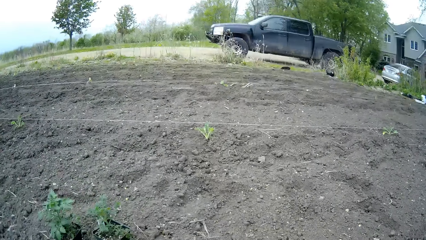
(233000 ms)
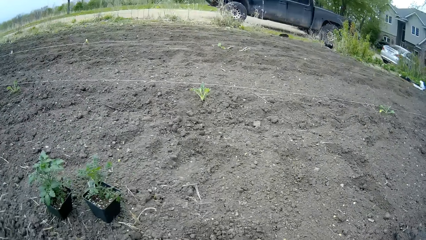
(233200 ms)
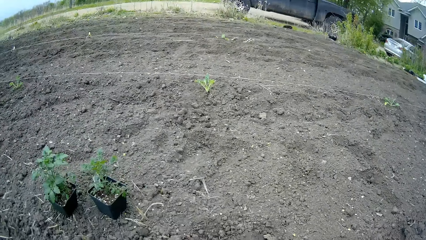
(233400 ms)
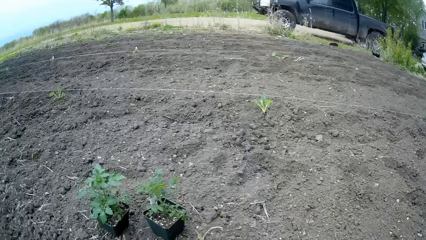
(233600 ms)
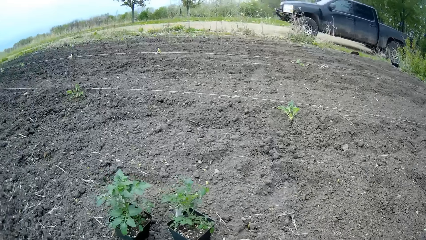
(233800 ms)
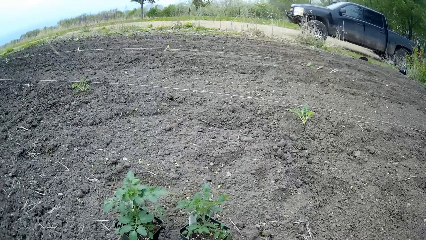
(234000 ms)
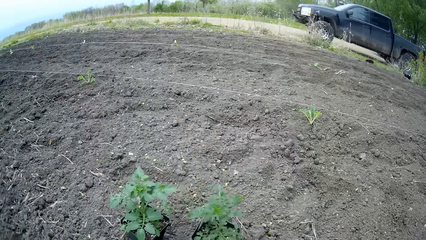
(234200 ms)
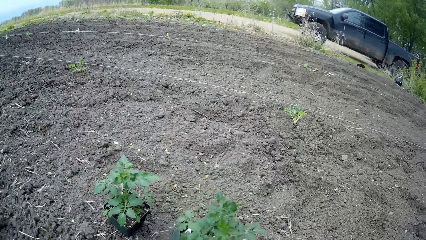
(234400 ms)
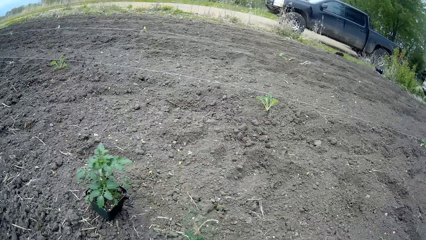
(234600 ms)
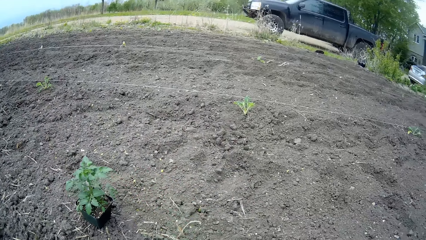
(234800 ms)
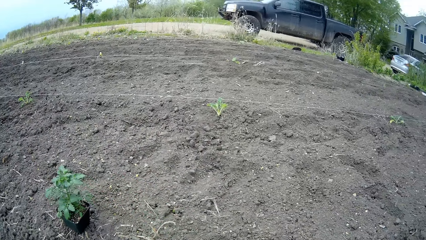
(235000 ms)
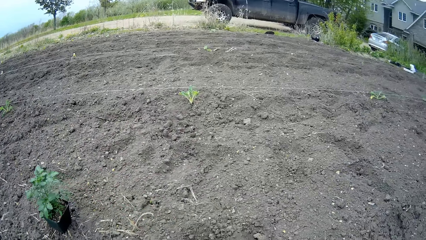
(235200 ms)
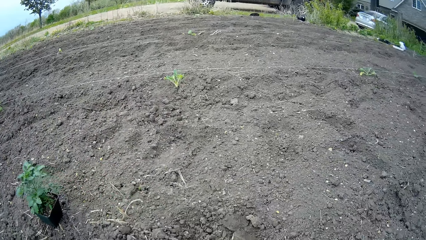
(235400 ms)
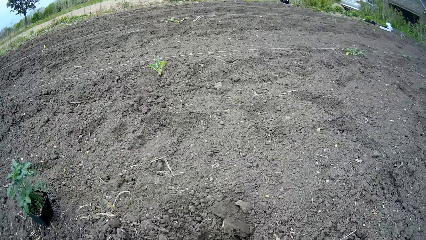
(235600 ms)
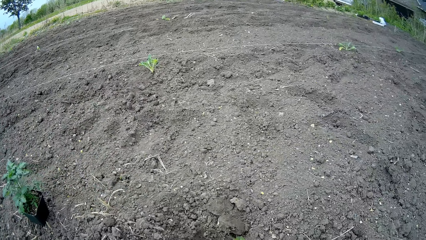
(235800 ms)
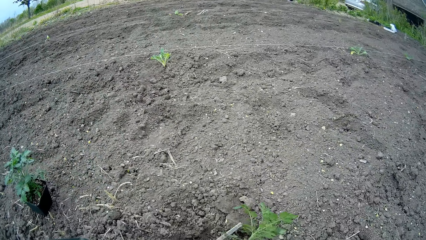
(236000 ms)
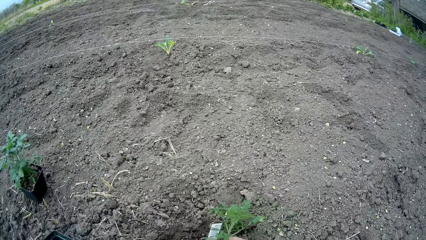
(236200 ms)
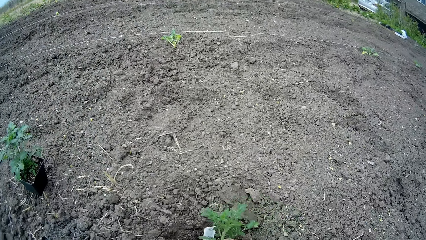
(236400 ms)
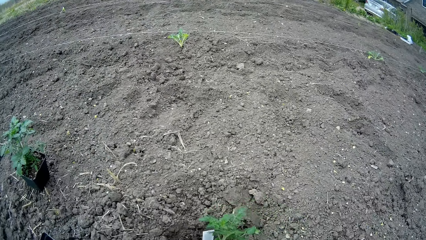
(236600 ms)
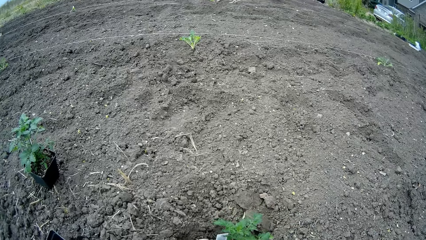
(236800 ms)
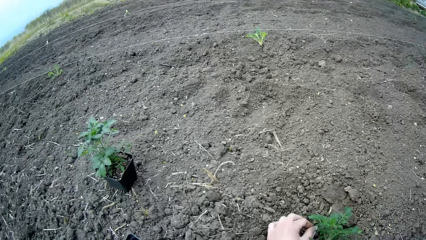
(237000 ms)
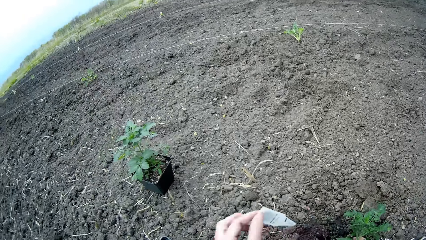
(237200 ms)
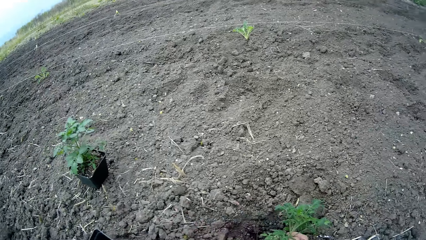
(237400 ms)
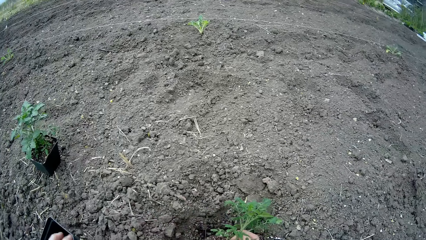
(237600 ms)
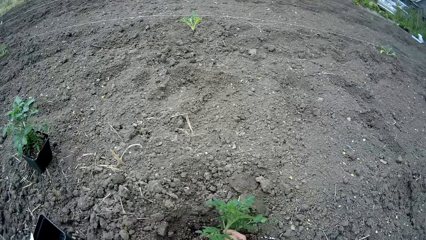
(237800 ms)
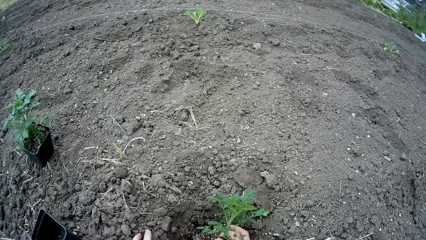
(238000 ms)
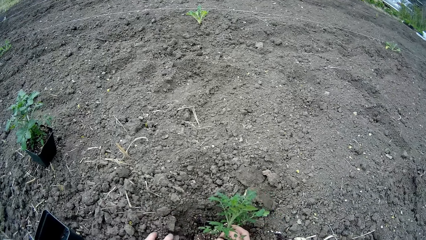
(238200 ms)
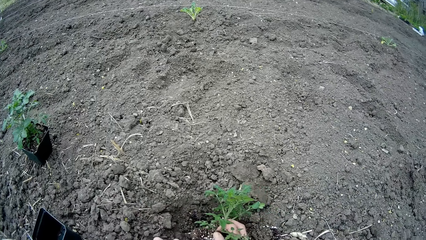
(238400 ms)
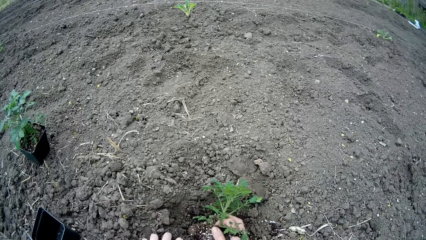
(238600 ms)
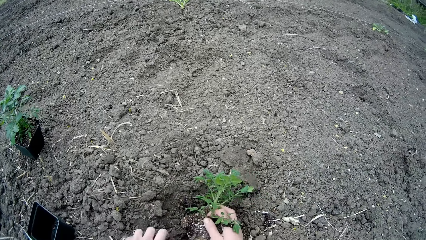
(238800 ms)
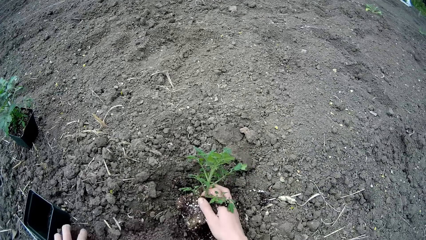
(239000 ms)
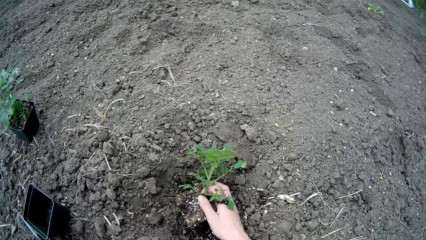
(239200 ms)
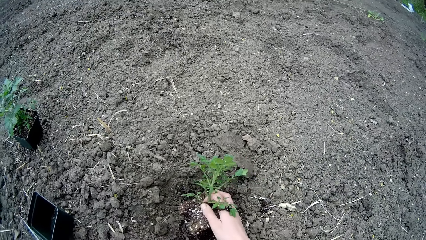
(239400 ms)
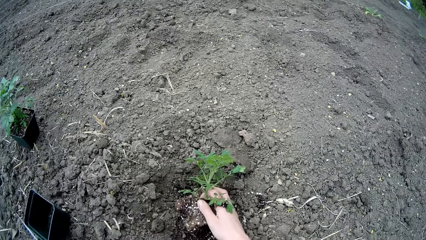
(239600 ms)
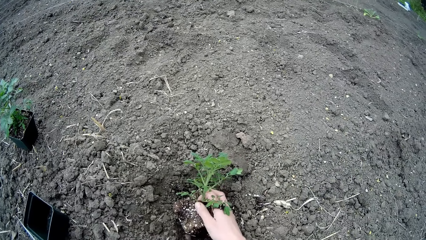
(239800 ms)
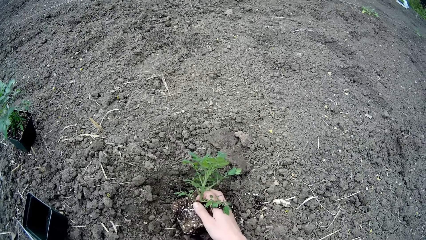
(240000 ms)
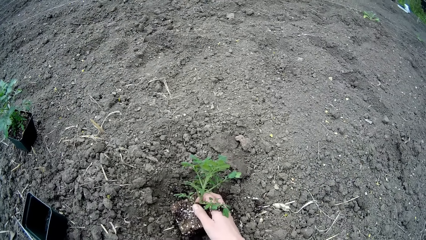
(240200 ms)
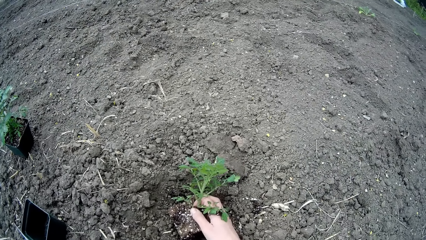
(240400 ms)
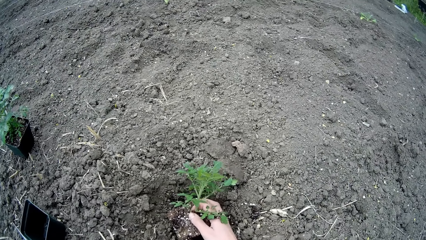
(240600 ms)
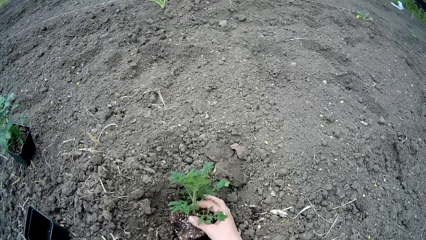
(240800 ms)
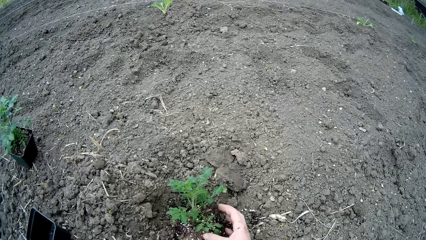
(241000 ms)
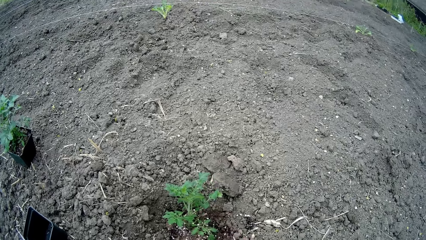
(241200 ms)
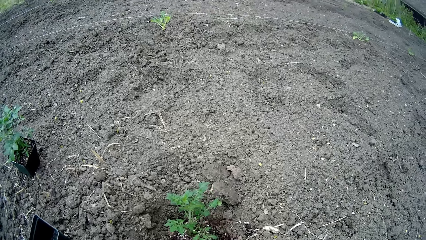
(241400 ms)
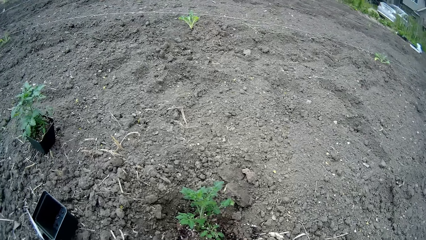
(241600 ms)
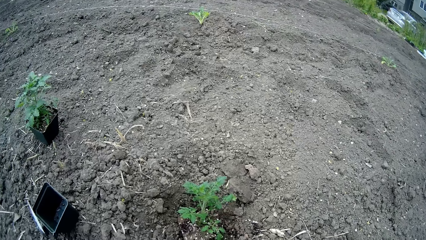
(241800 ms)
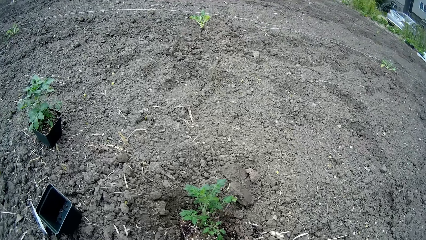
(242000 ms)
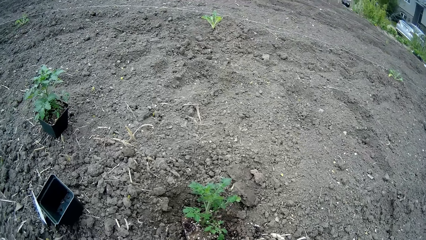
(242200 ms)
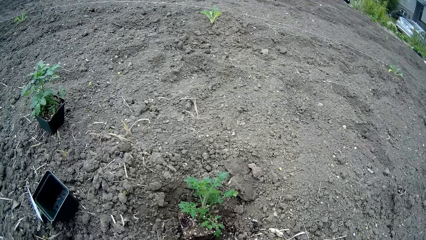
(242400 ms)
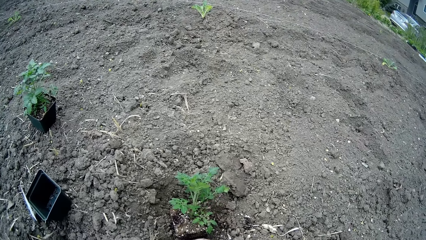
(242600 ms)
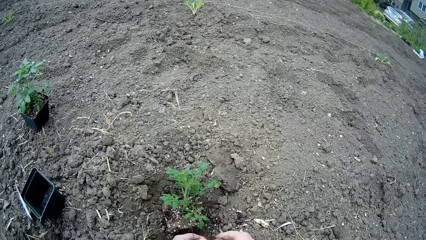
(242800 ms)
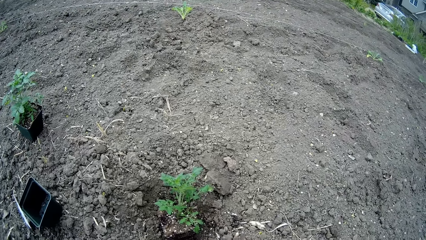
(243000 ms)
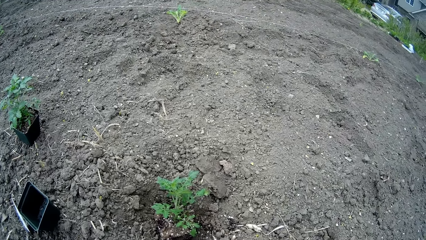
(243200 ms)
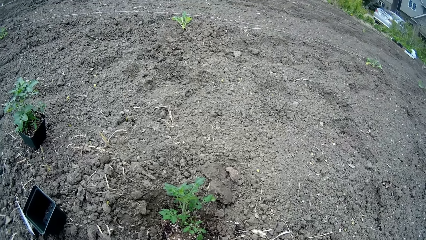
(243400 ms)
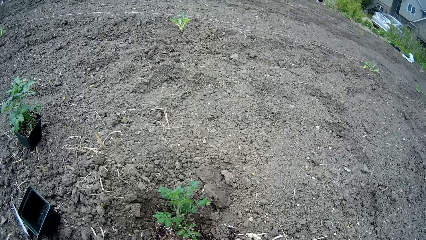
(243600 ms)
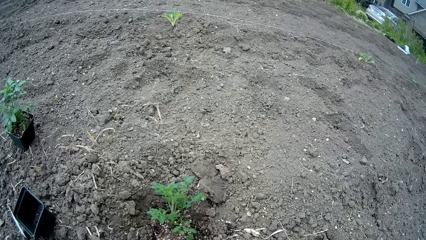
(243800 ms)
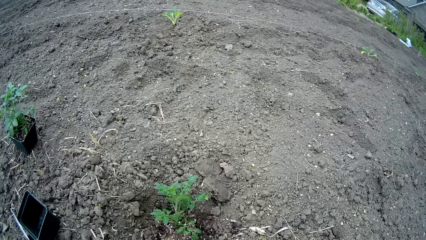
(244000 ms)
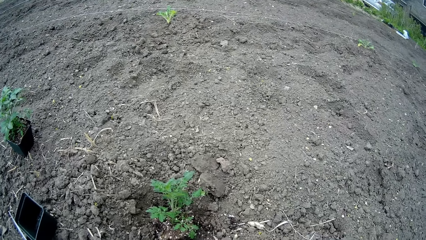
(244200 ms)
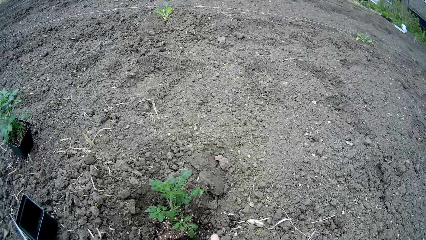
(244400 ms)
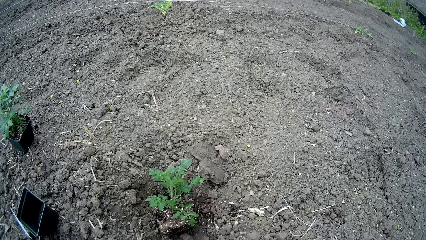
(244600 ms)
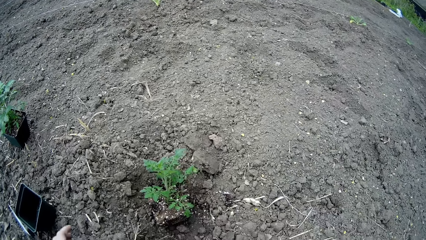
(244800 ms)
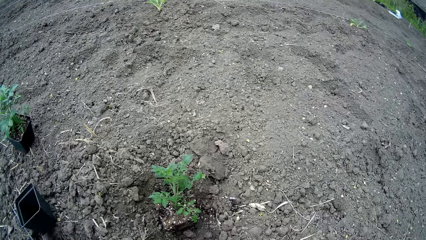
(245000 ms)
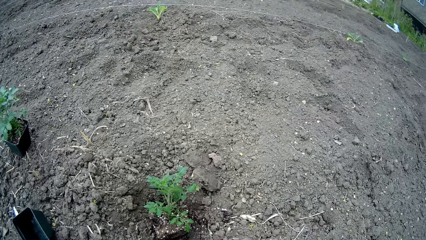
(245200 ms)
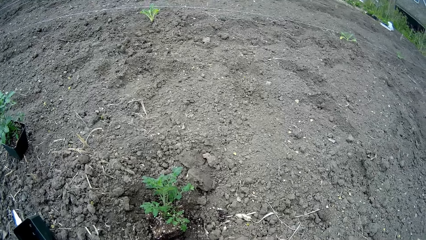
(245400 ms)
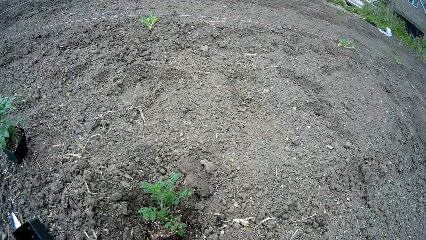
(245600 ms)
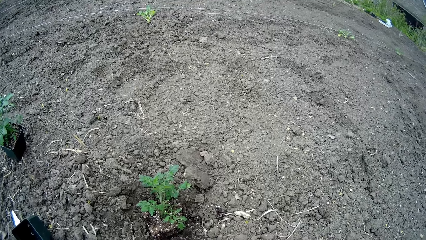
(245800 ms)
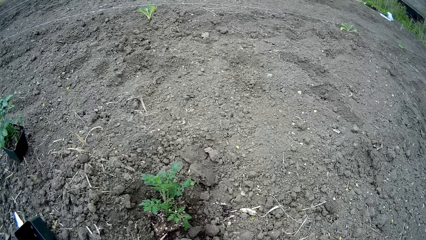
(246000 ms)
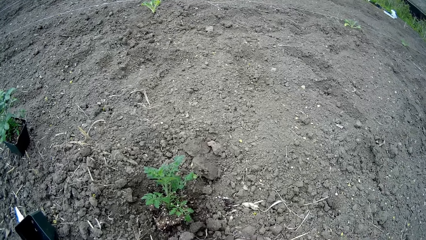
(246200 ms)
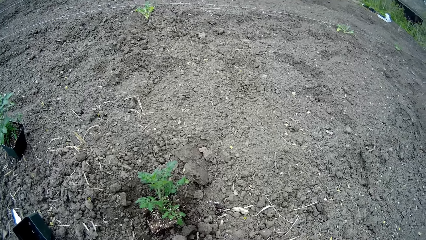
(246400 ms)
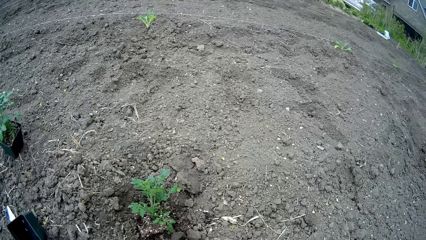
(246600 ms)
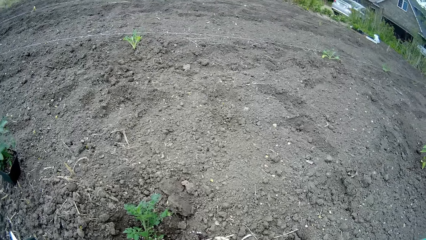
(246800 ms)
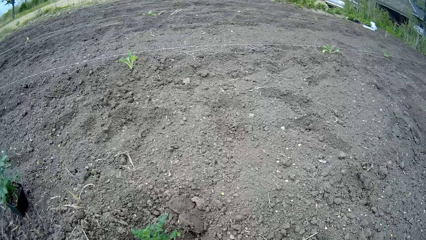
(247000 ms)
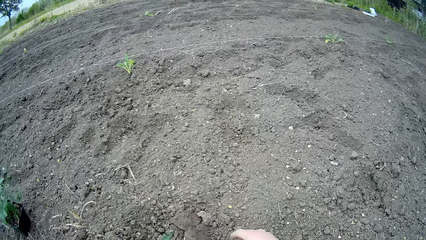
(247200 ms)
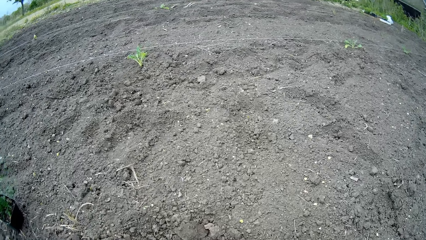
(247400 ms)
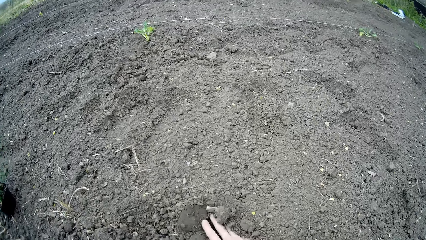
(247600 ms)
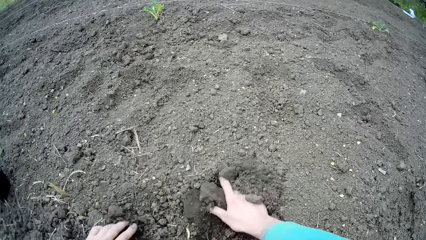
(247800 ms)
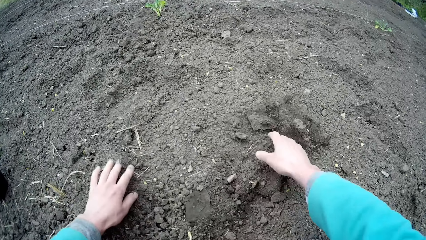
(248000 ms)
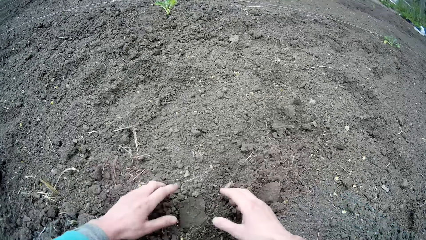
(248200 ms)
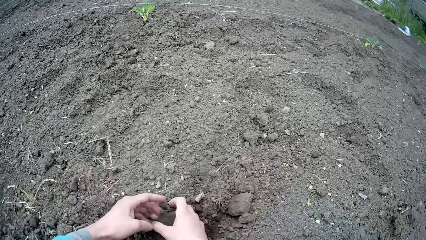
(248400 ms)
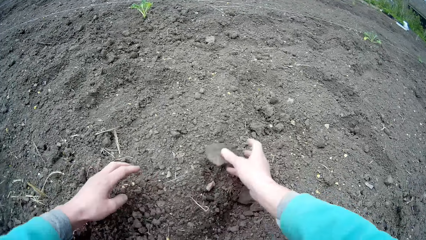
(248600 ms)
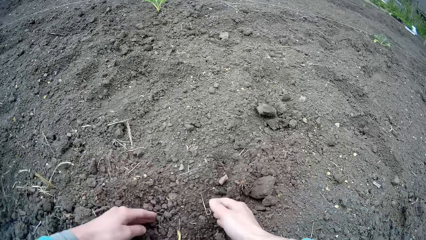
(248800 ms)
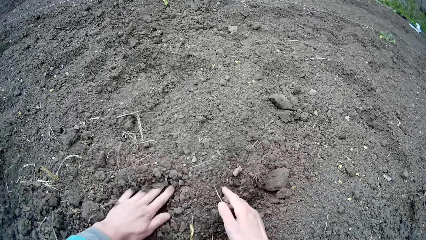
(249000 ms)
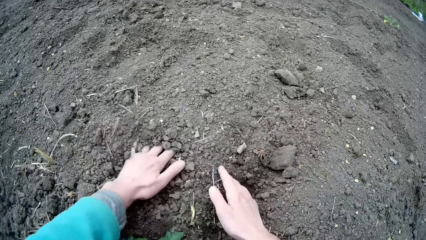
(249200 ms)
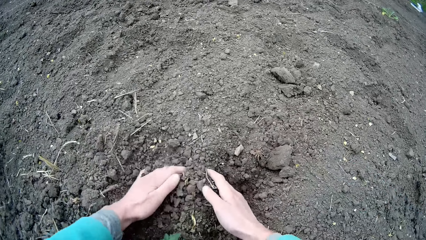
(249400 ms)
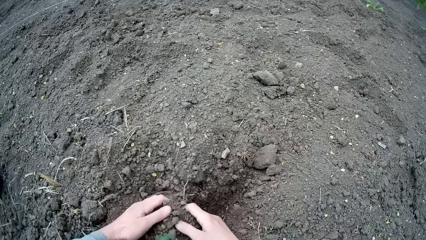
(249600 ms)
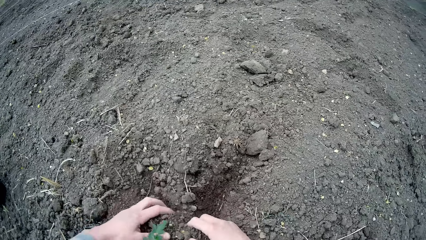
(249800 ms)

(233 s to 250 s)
The camera wearer grabs the potted plant or seedling on the ground with his right hand. He places the plant in the ground in the hole with his right hand. He removes a tag from the plant with his left hand. He plants with both hands. He touches a pot on the ground with his left hand. He drags the rack on the ground. He scatters sand with both hands. He plants the seedling.
